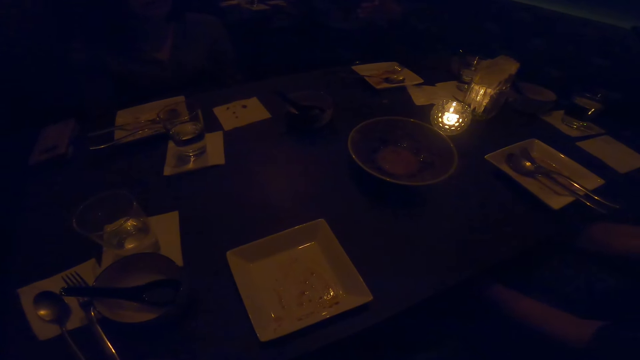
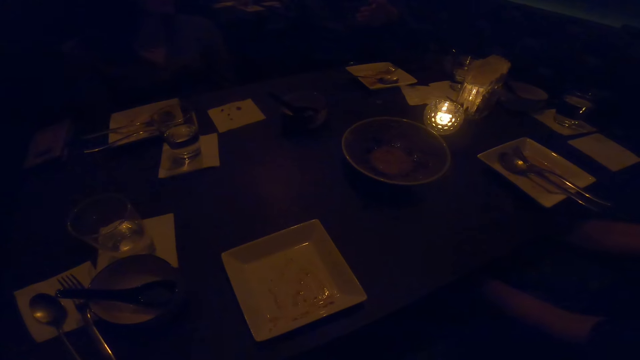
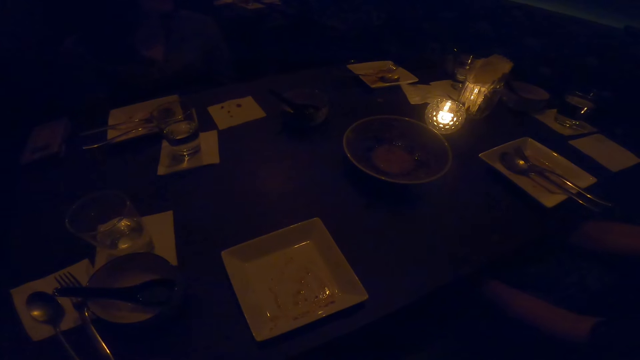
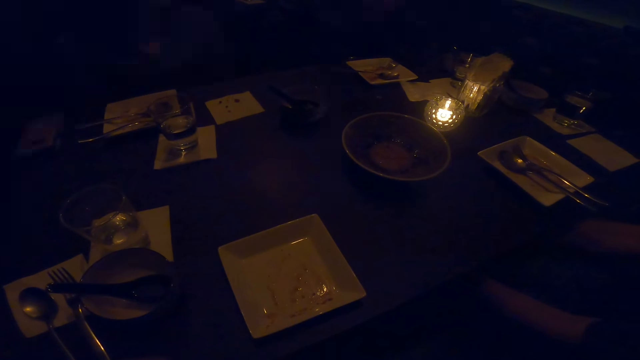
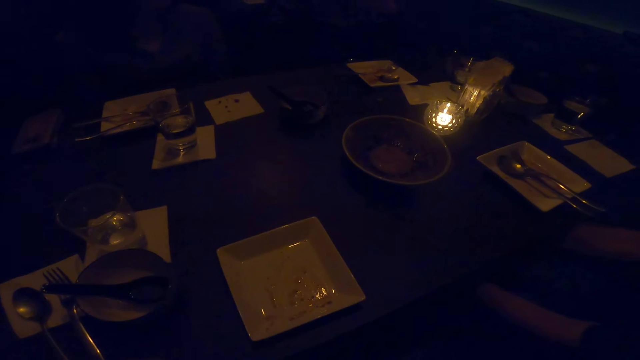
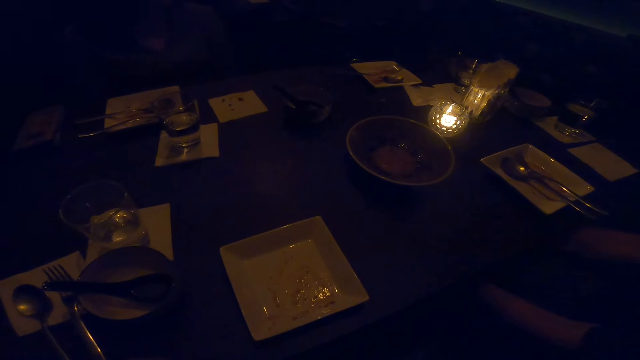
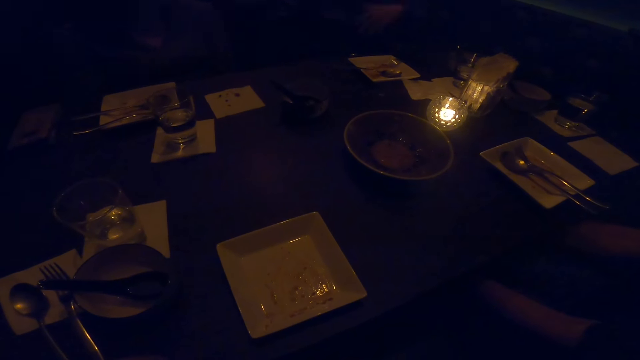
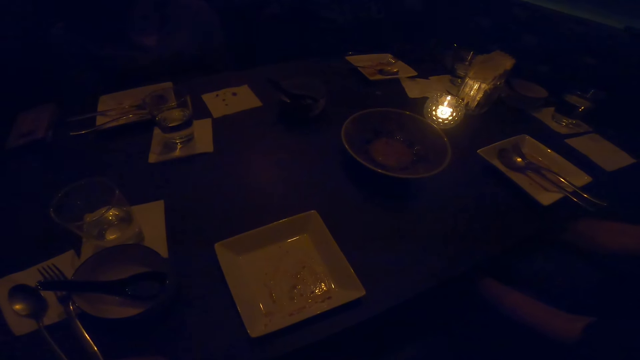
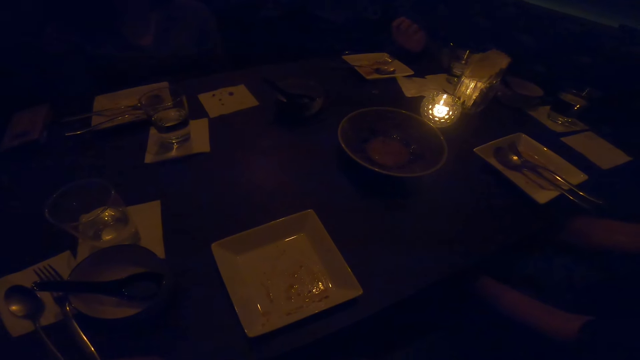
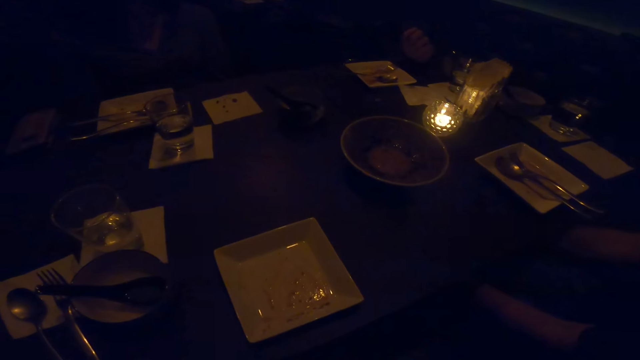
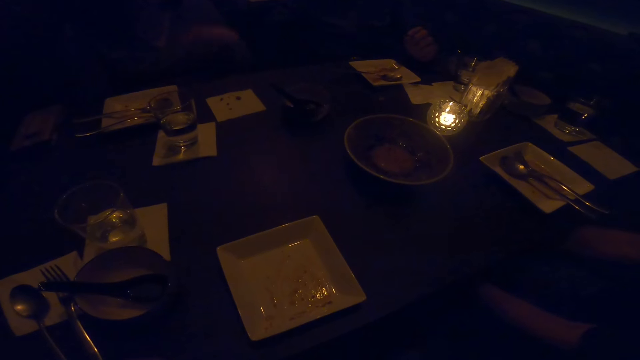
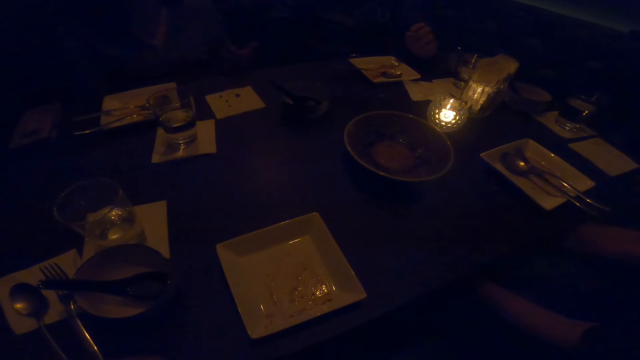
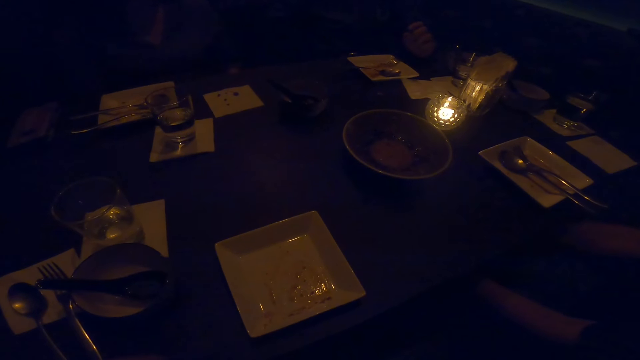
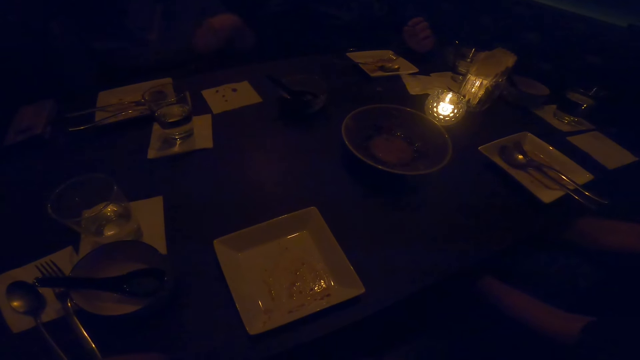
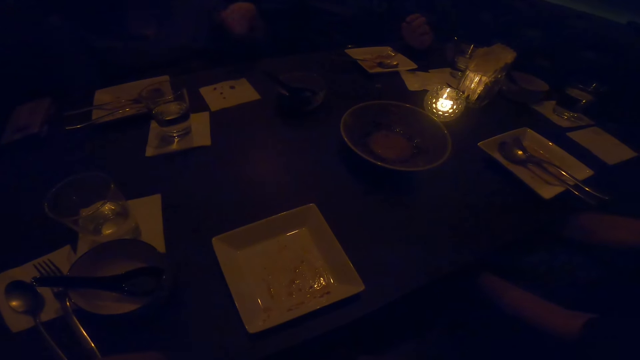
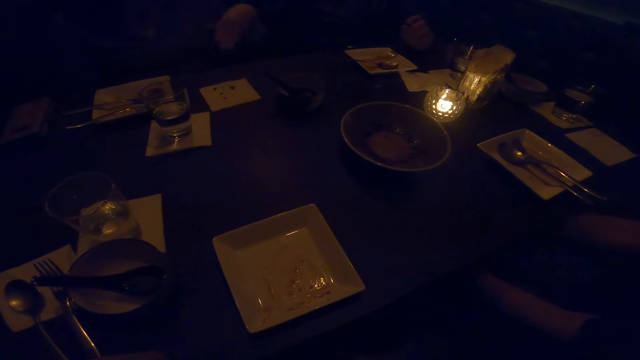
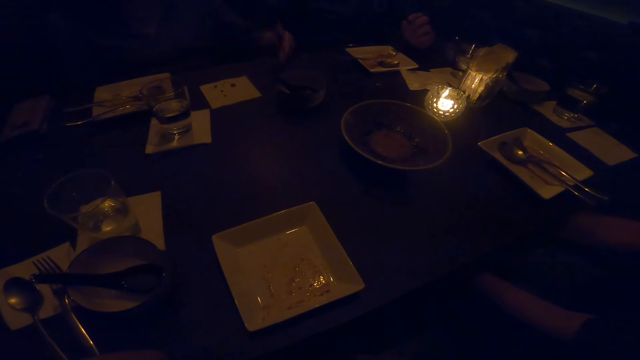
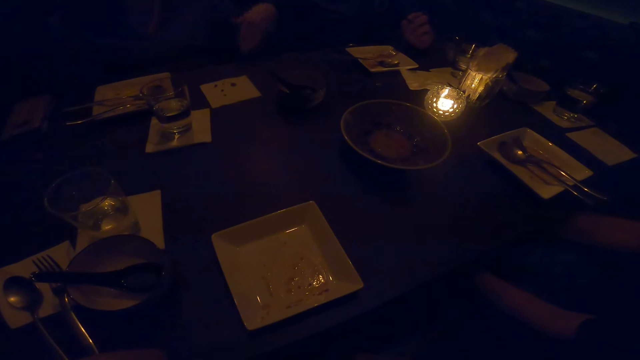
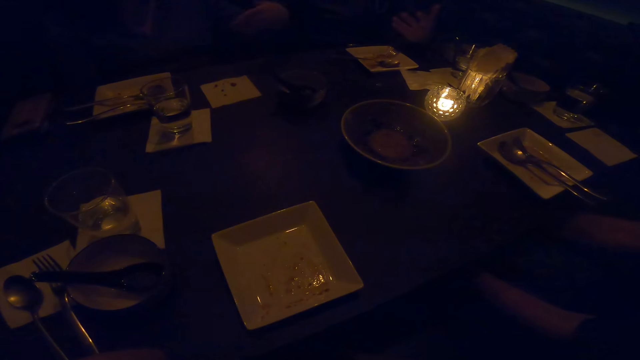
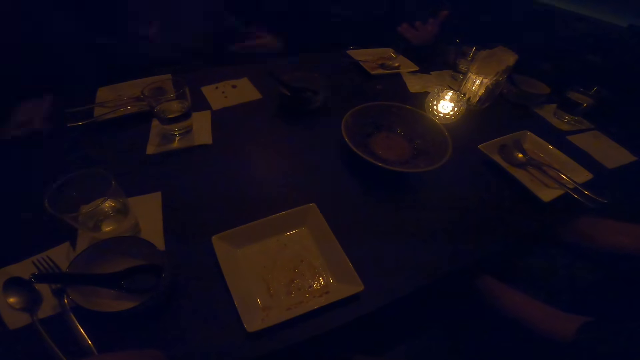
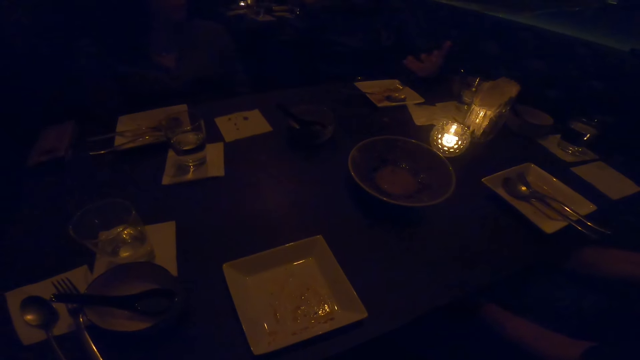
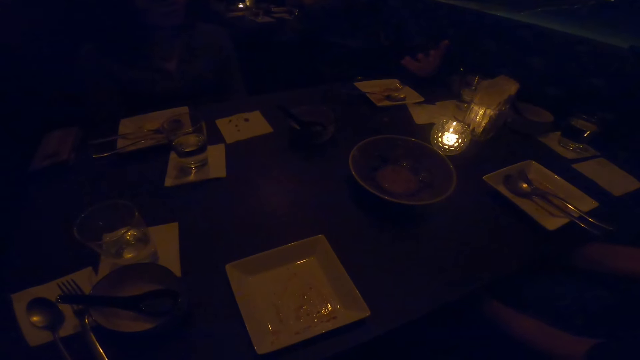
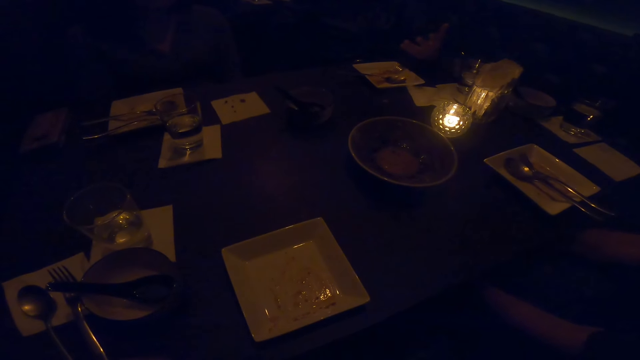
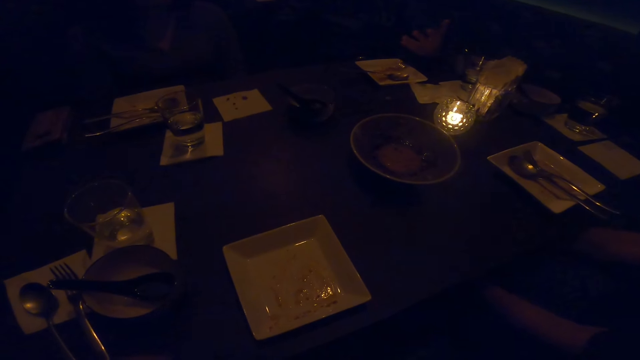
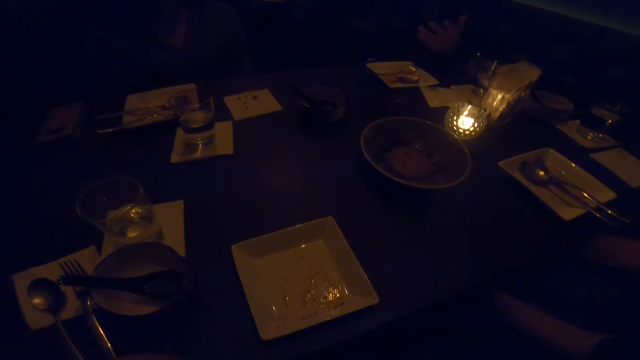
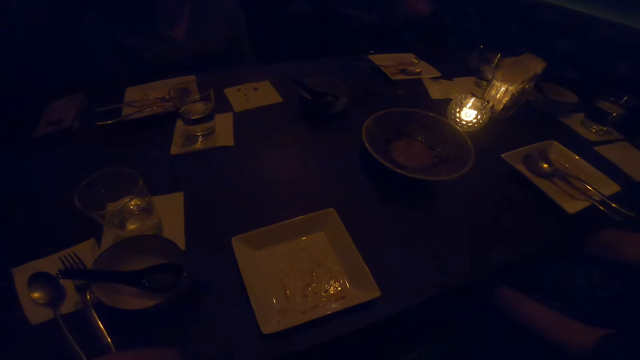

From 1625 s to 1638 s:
A man talks to the camera wearer. Another man talks to the camera wearer.

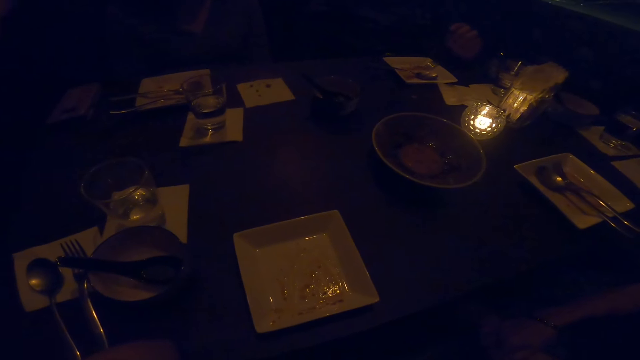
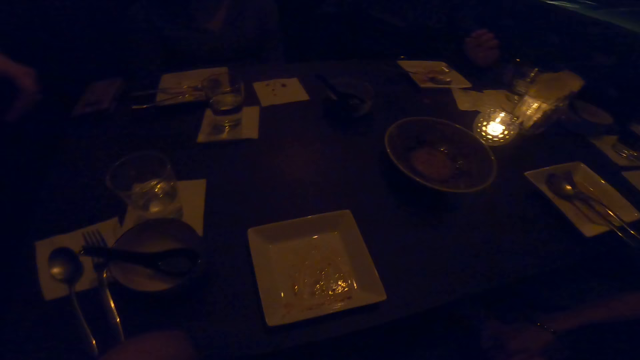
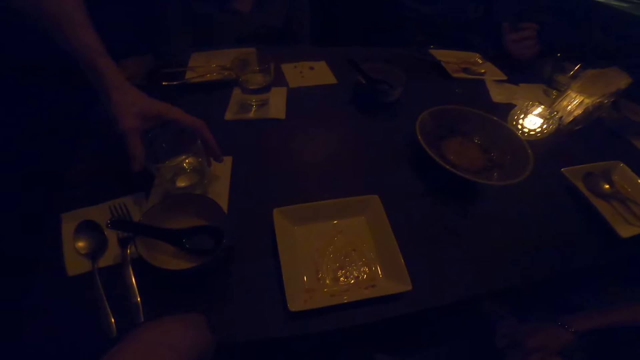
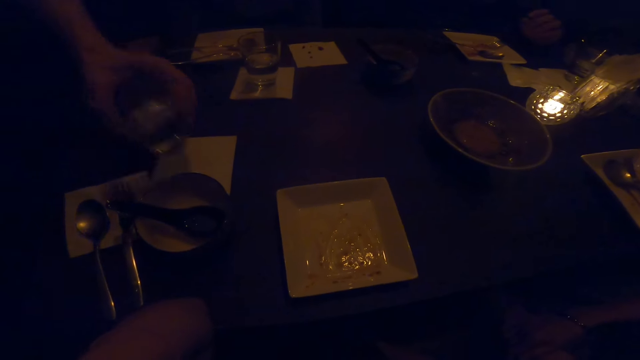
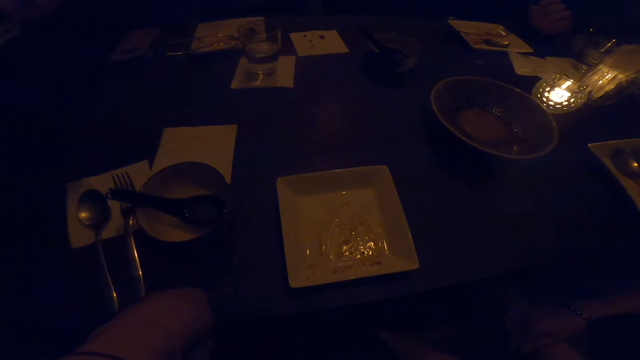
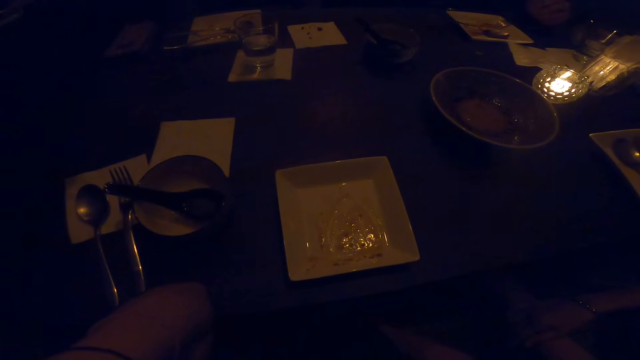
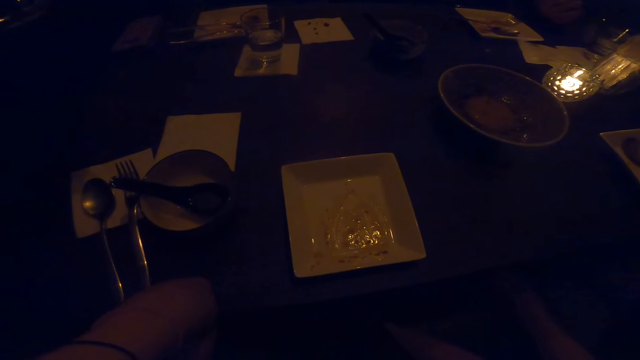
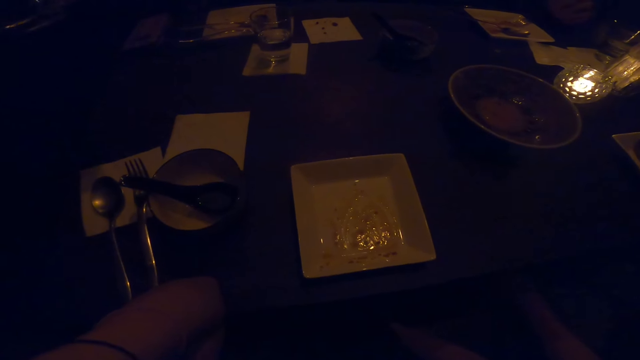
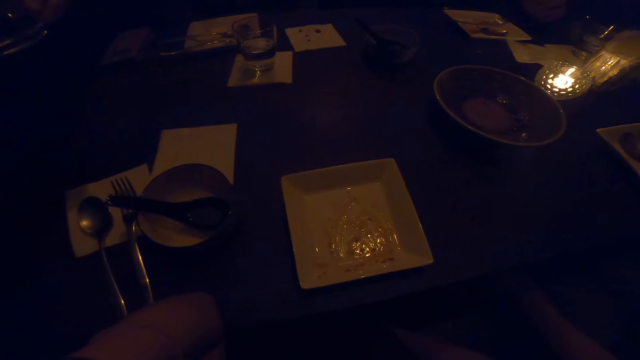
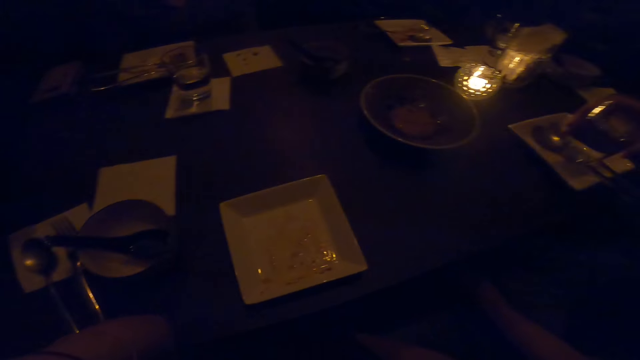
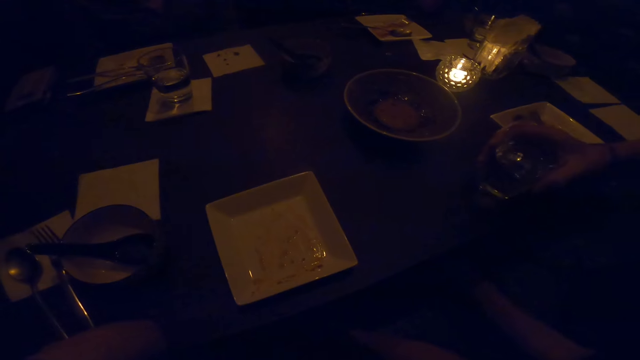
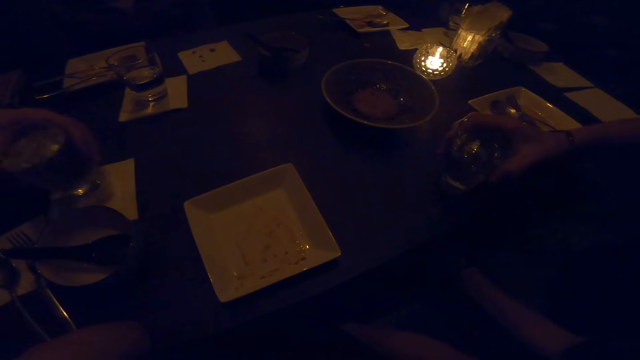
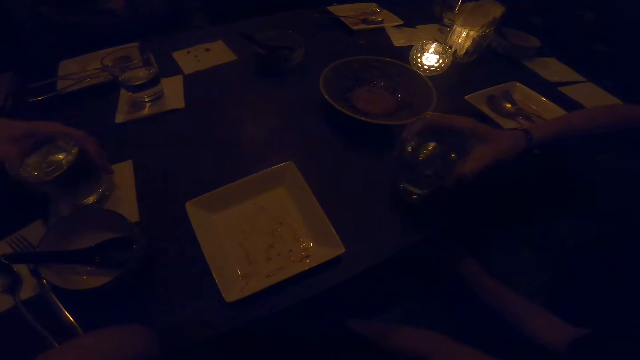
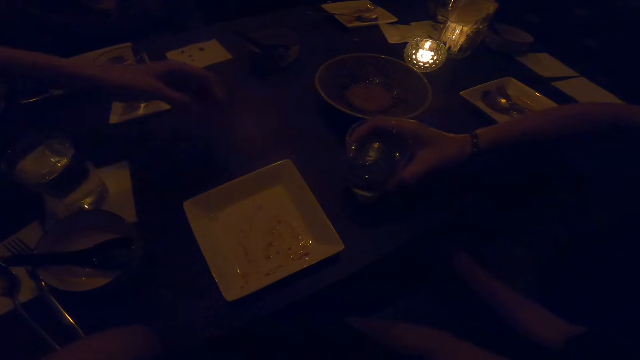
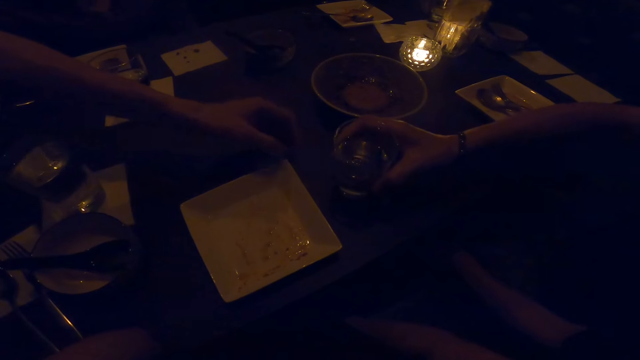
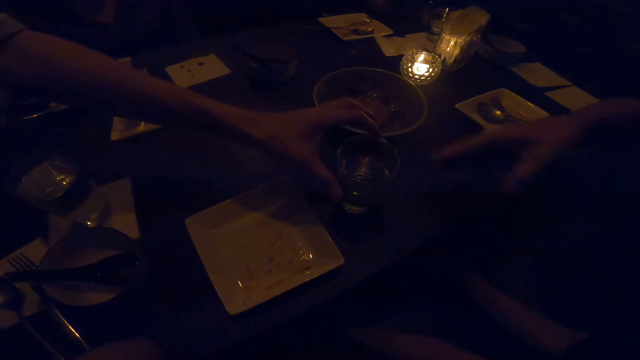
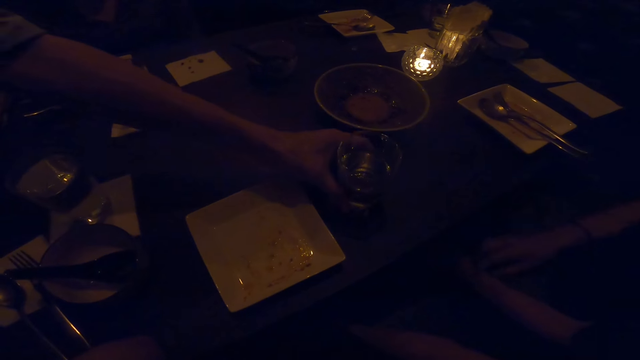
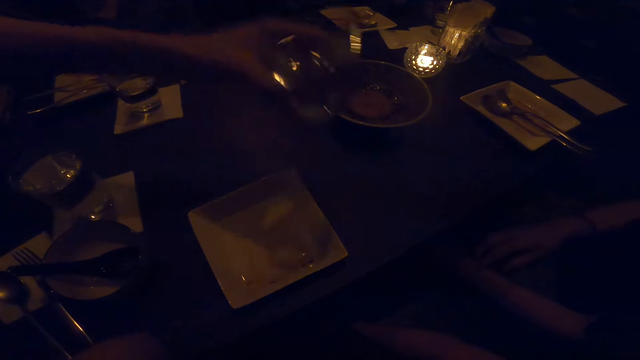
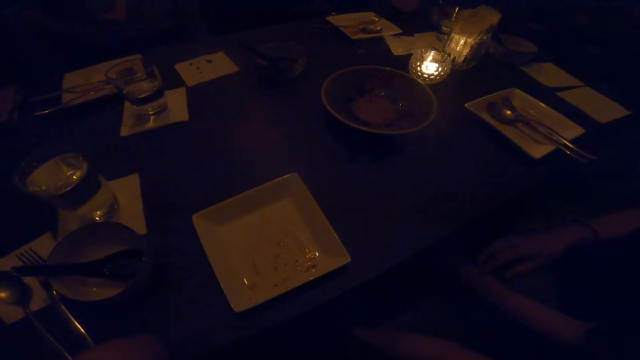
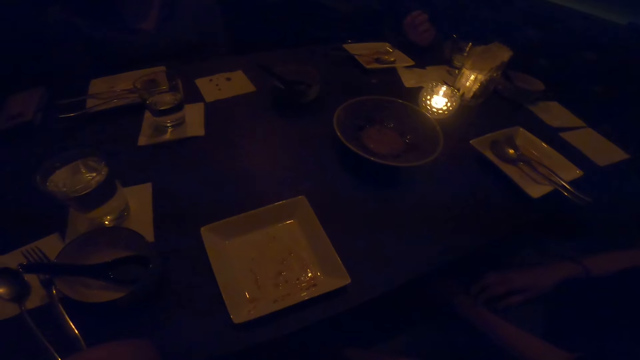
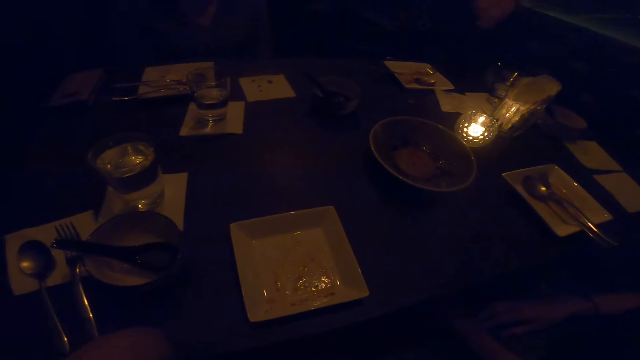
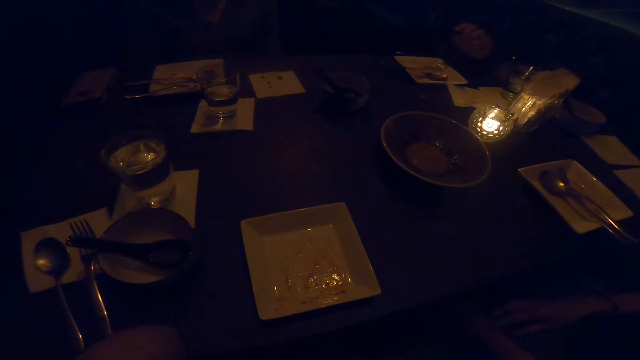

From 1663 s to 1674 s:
A woman picks up a glass of water. She puts the glass of water on the table. Another woman puts a glass of water on the table. The first woman picks up the glass of water from the other woman.
